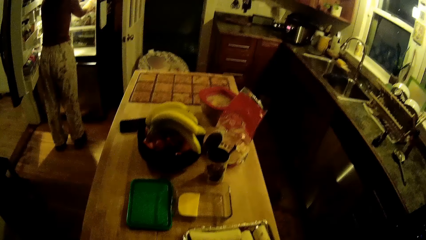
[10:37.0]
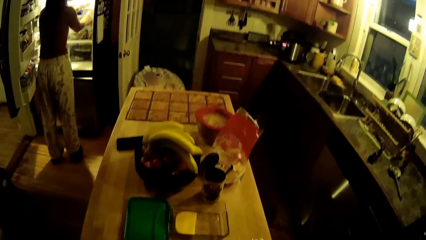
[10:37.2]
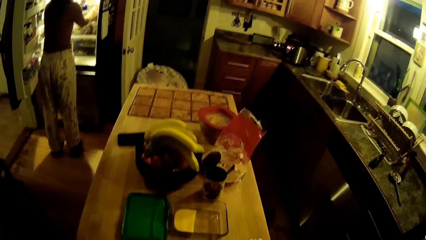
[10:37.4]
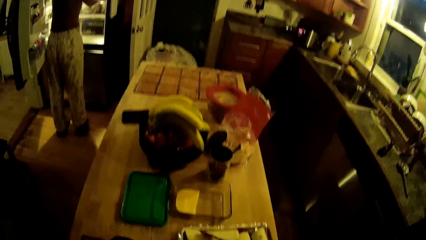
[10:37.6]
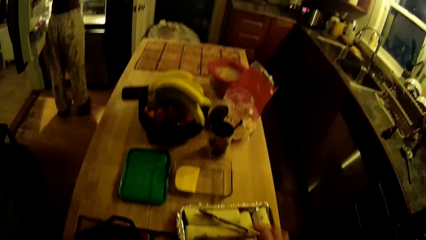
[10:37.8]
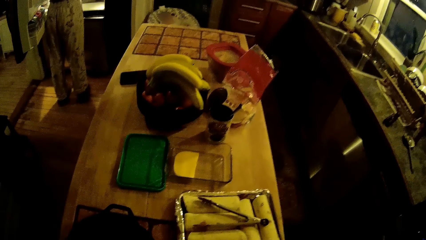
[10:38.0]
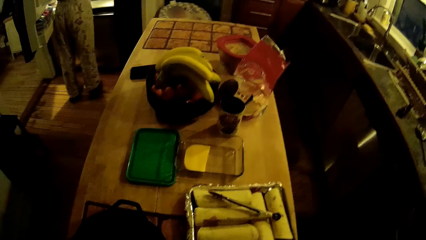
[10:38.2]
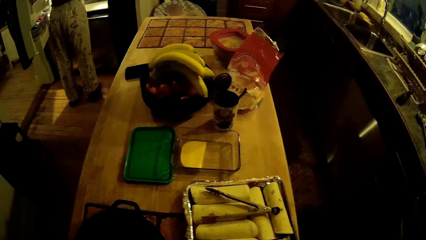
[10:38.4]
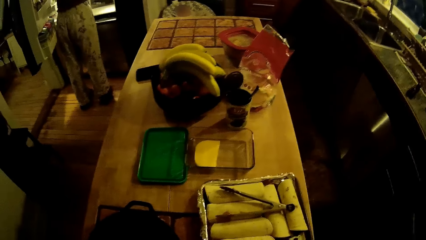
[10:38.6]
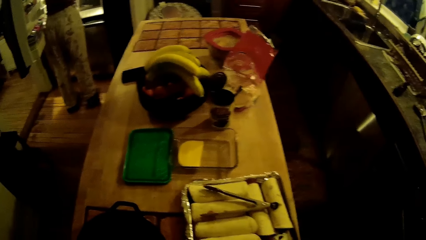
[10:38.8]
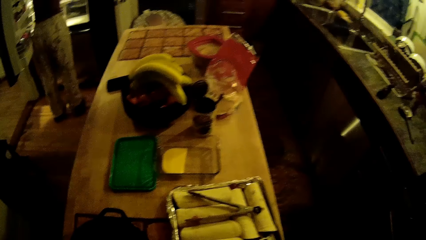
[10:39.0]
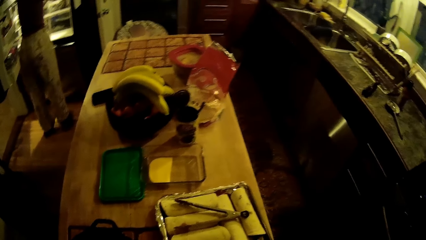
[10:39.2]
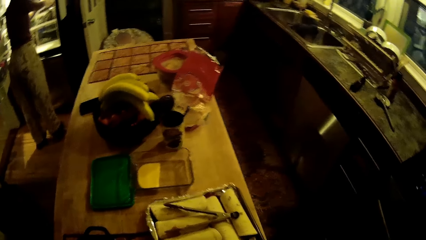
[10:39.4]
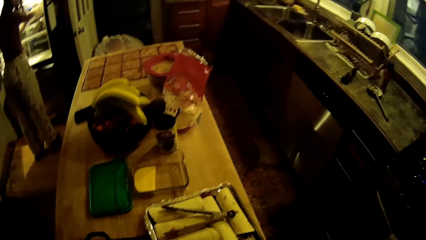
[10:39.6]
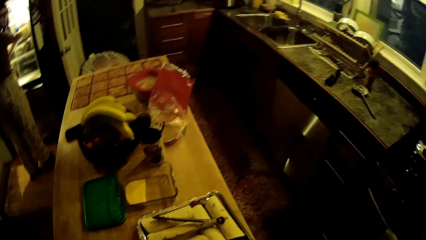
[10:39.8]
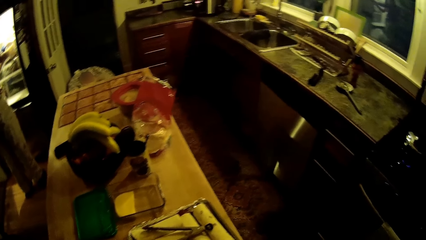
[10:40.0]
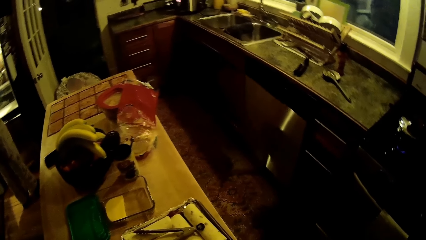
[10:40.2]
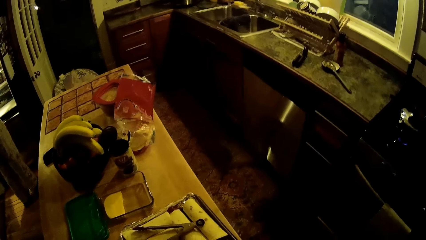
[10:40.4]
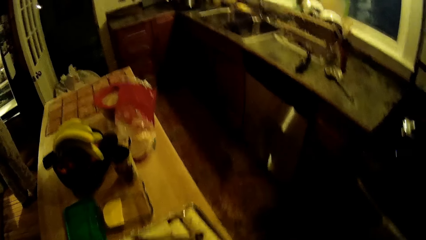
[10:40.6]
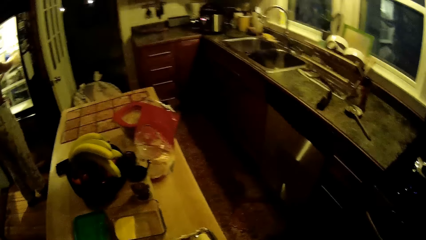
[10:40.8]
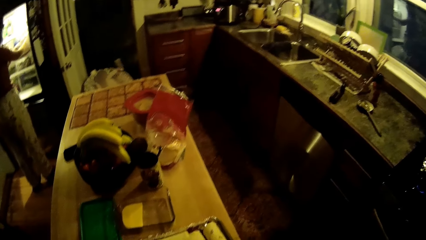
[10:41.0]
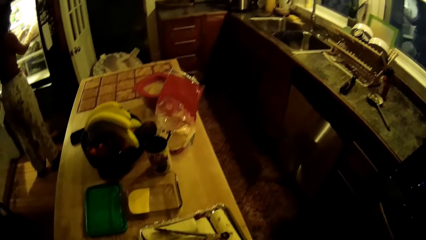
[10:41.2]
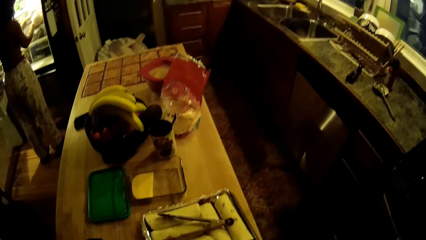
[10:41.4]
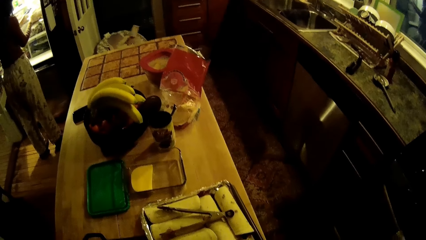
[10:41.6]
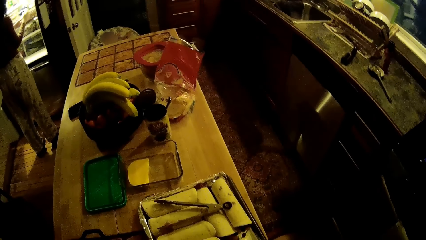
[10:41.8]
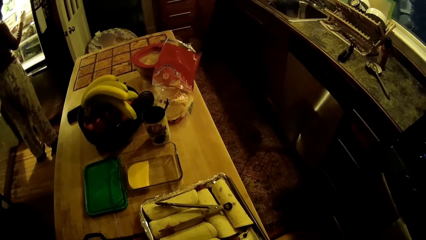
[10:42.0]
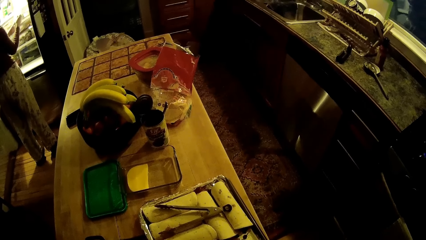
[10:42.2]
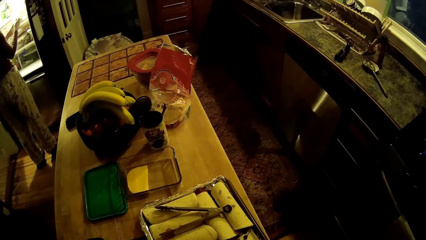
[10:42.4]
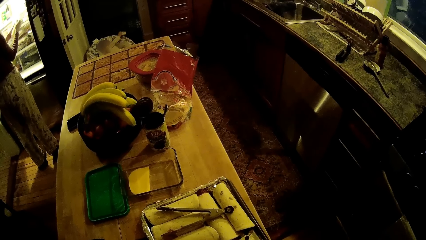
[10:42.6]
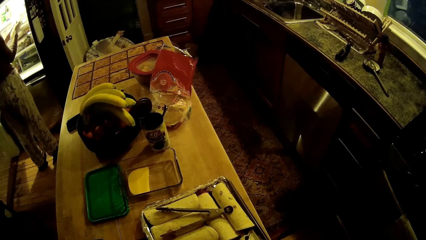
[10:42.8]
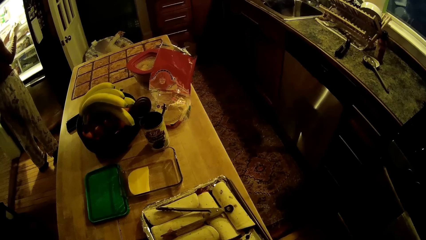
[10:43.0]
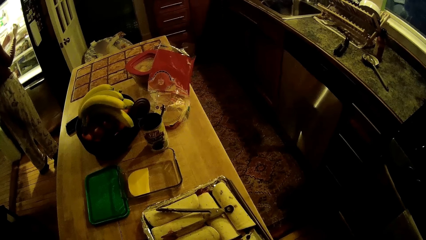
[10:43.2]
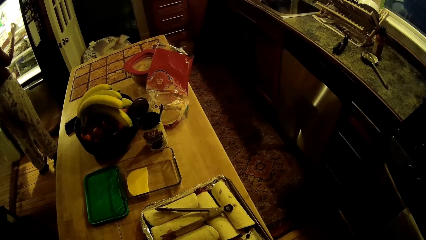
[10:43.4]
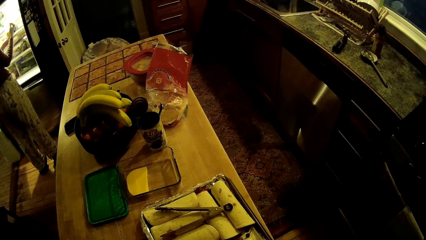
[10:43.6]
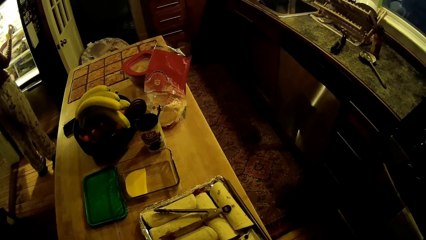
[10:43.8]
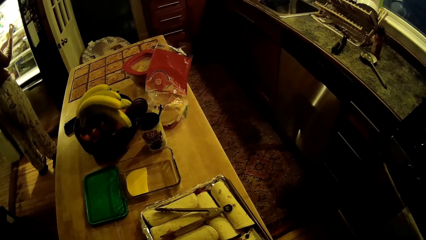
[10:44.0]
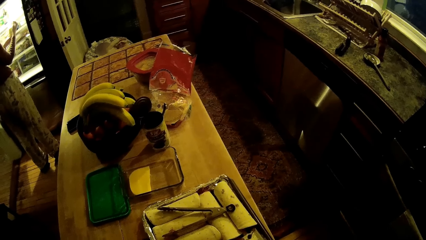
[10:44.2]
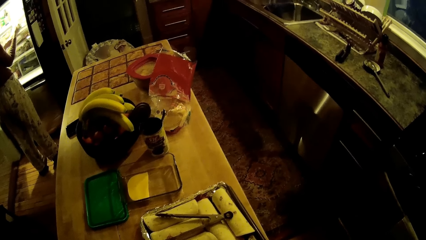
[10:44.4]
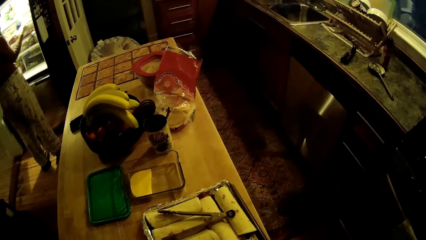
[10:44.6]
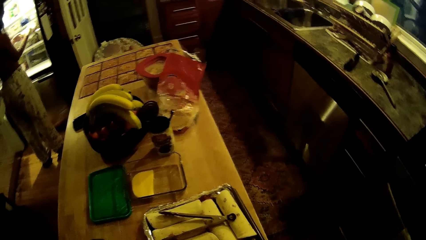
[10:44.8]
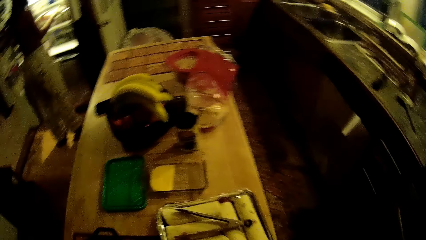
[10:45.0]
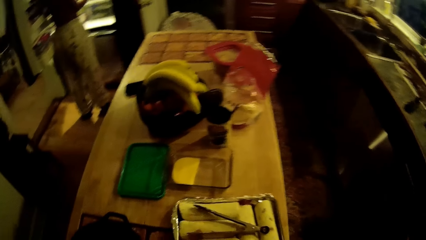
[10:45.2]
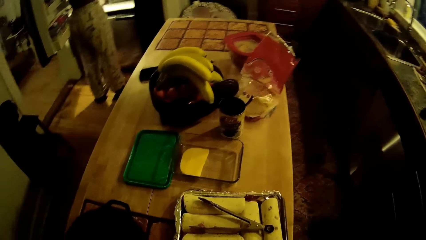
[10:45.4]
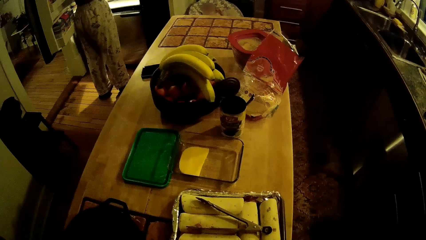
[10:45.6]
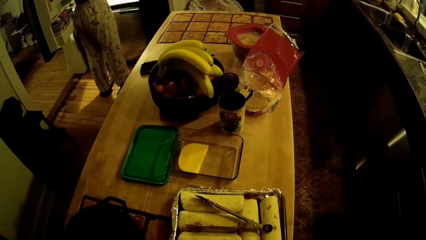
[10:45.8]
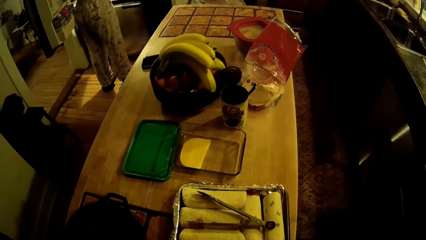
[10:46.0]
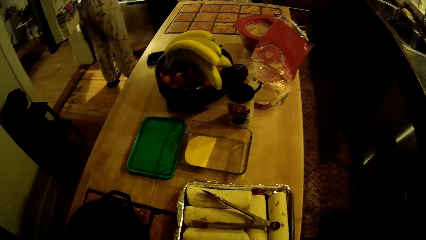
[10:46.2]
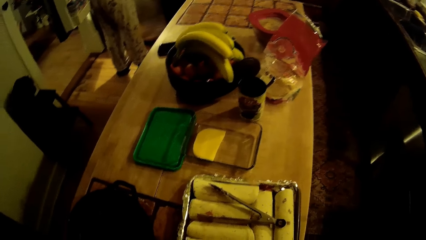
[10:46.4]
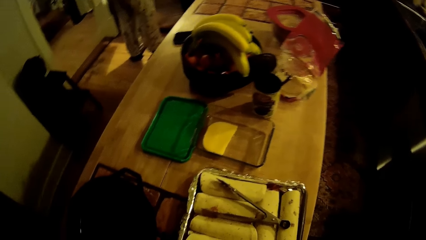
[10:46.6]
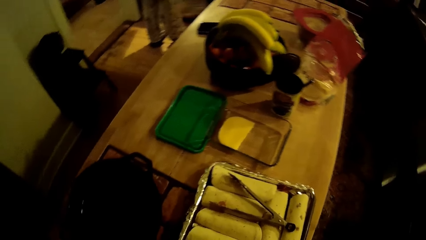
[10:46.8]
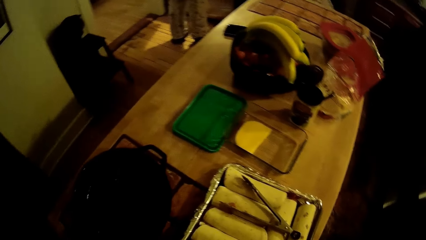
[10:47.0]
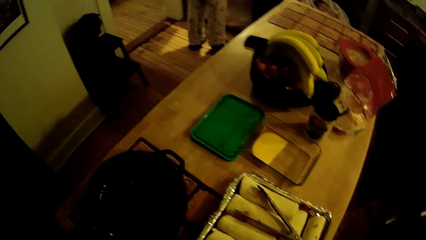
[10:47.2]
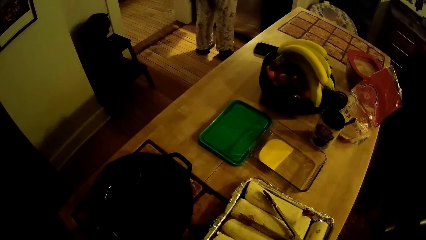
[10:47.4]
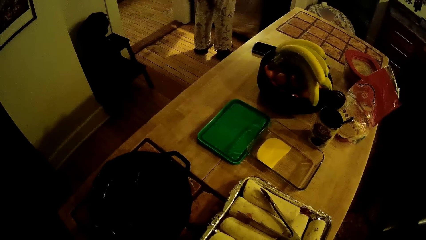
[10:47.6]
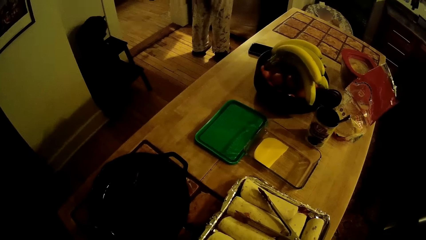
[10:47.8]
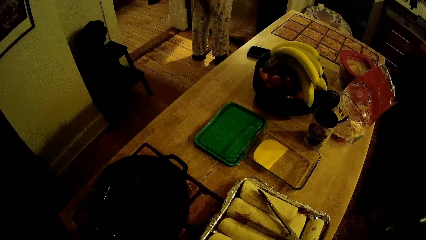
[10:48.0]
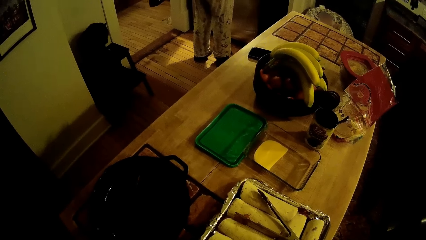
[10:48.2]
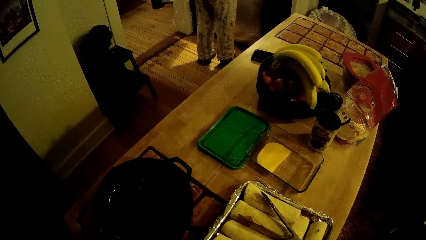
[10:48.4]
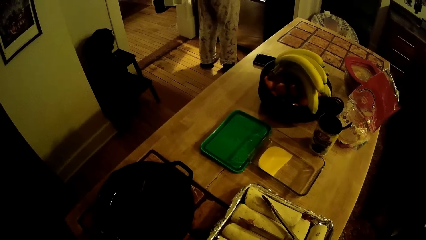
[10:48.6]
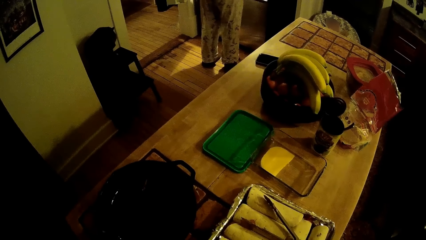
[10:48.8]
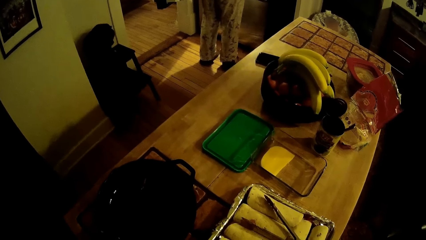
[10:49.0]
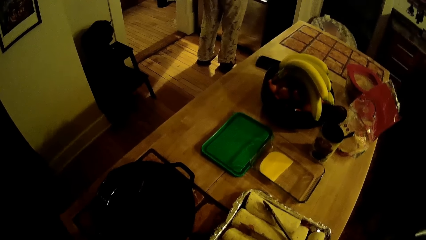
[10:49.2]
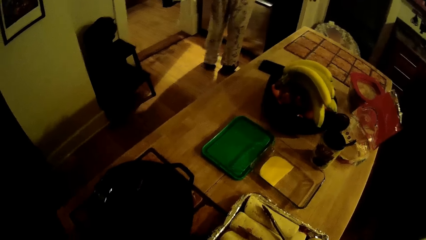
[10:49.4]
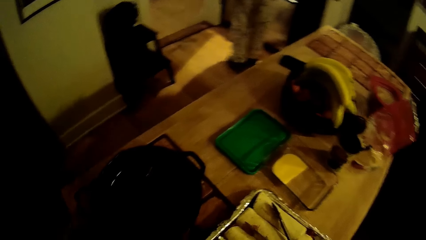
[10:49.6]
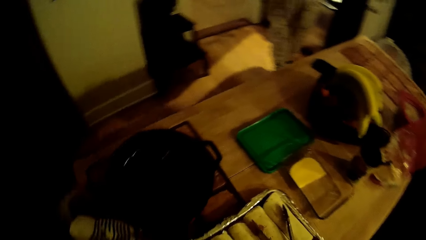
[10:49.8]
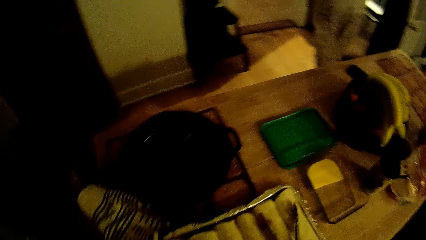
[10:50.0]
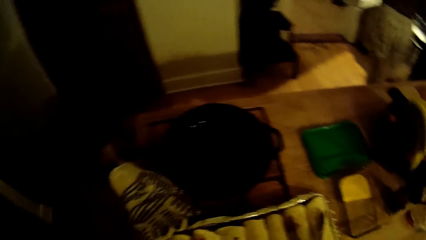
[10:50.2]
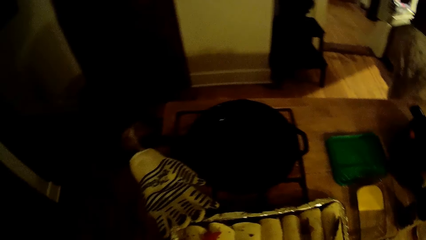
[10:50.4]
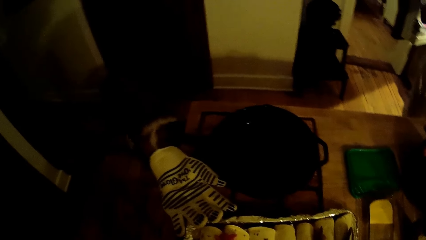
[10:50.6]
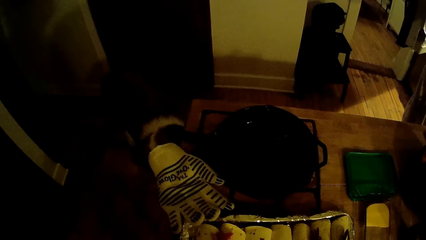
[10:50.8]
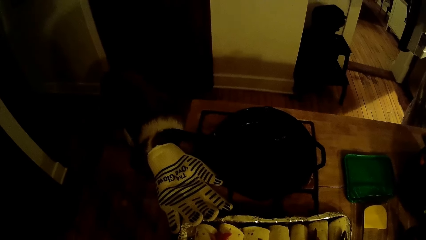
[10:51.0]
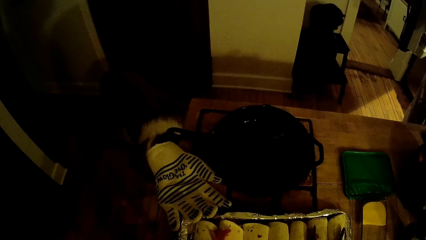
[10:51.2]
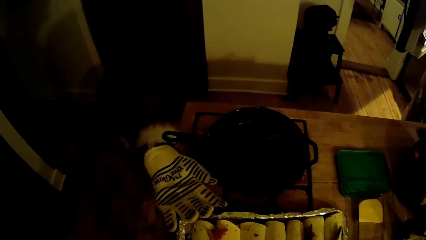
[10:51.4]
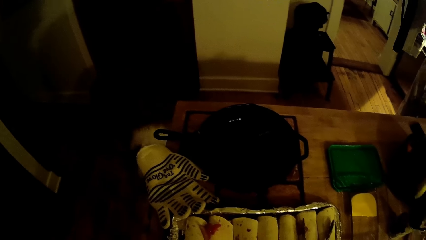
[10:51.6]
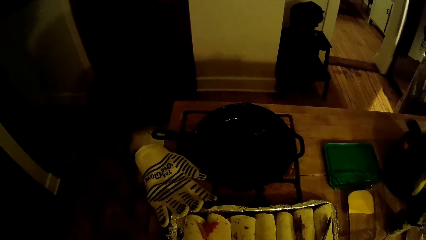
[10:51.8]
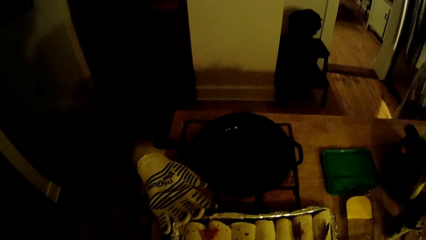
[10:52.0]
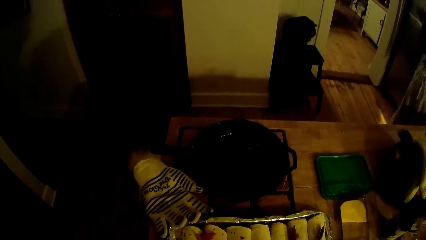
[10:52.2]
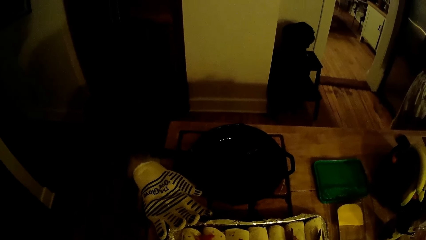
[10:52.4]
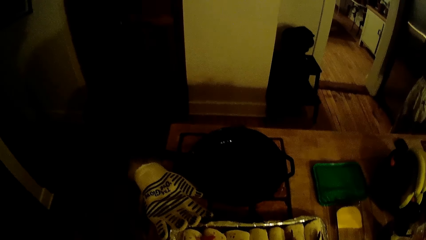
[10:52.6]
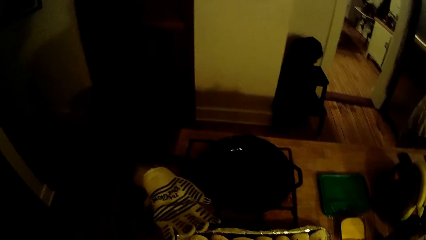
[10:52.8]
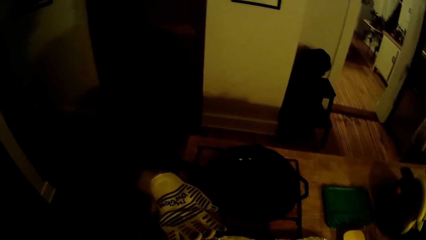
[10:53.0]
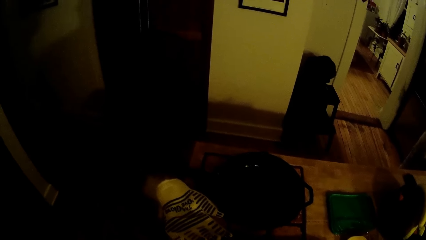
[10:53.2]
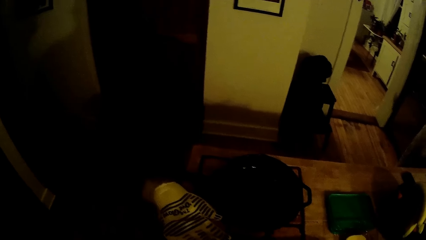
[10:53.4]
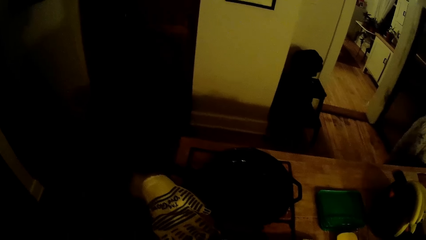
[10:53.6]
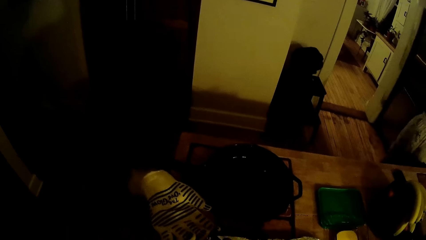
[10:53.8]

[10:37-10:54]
The woman interacts with the camera wearer in the kitchen. The camera wearer interacts with the woman in the kitchen. The woman removes a plastic bag from the refrigerator with her right hand. The woman holds a packet with her hands. The camera wearer looks at the table. The woman closes the refrigerator with her left hand.
